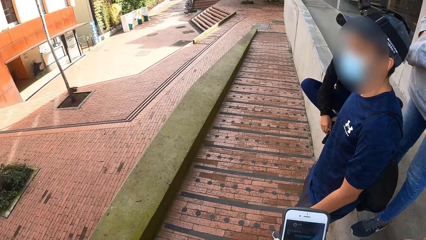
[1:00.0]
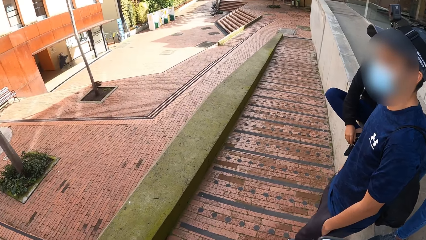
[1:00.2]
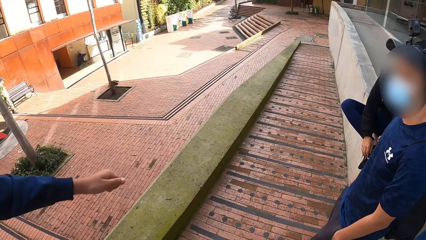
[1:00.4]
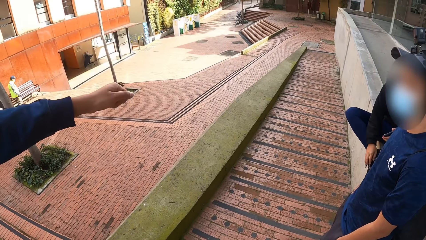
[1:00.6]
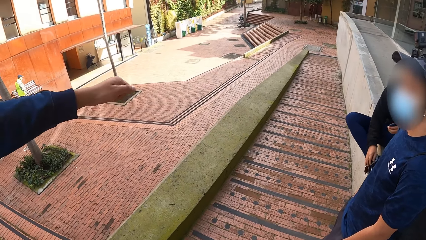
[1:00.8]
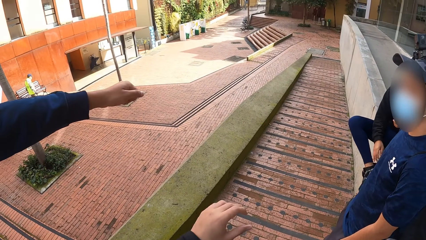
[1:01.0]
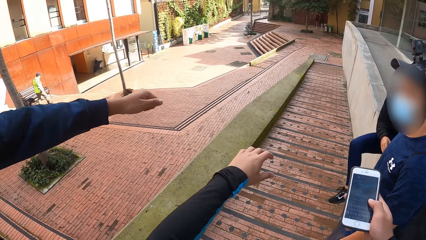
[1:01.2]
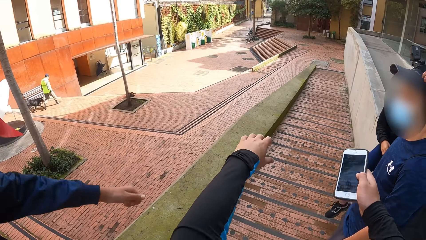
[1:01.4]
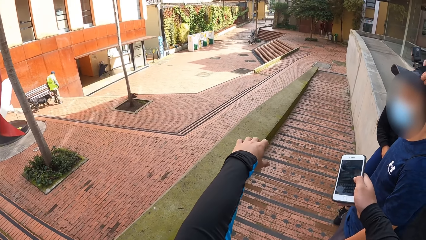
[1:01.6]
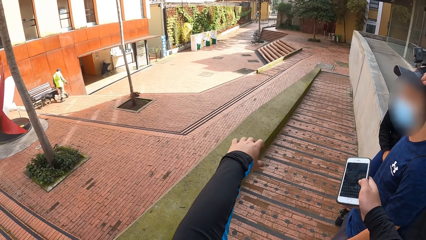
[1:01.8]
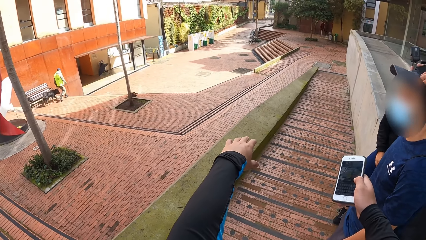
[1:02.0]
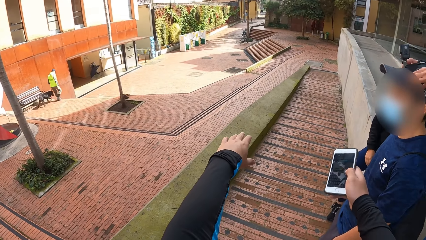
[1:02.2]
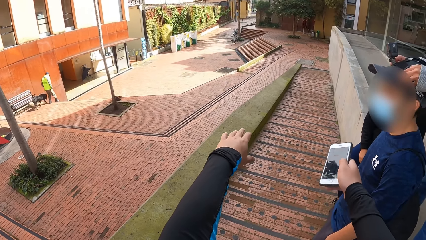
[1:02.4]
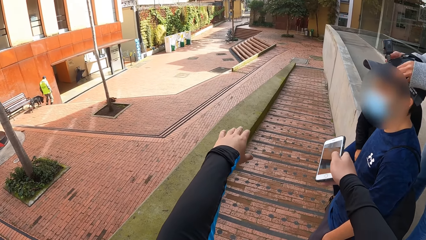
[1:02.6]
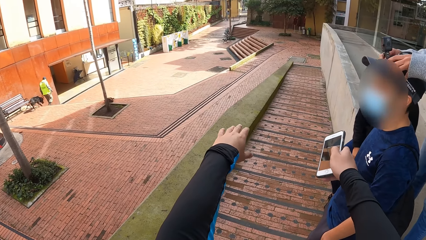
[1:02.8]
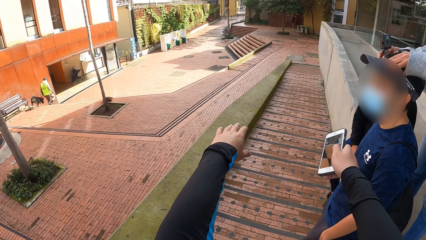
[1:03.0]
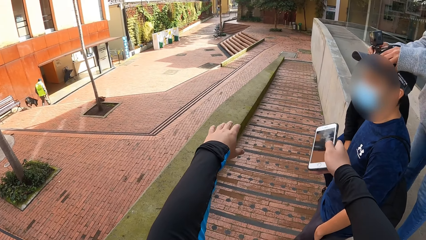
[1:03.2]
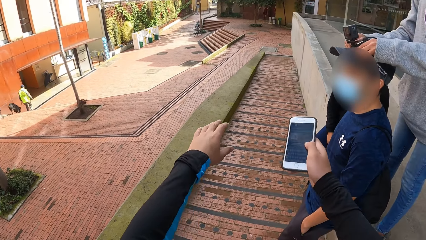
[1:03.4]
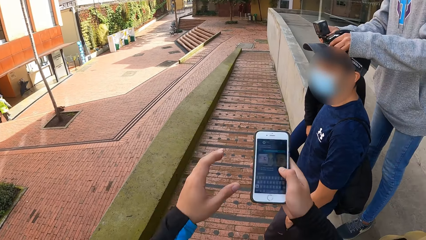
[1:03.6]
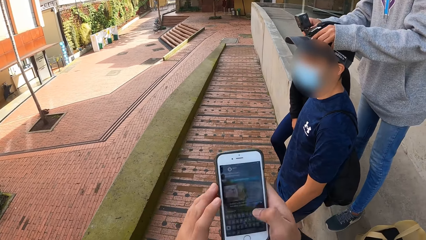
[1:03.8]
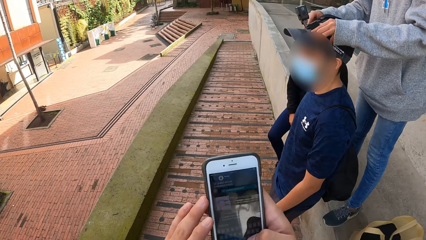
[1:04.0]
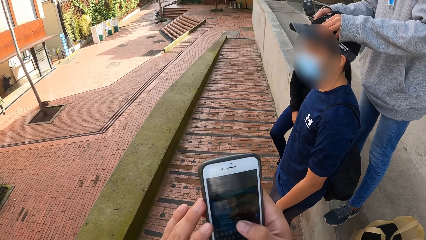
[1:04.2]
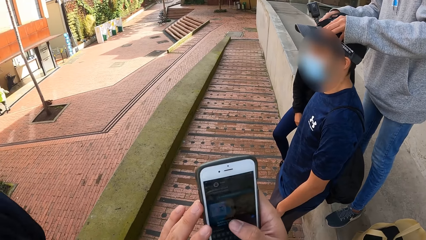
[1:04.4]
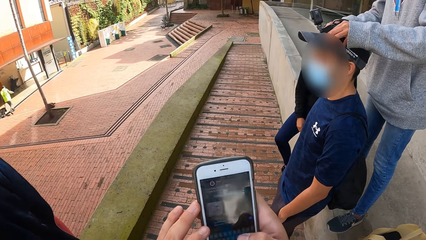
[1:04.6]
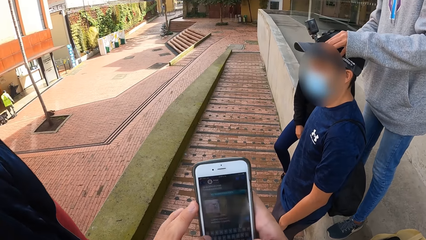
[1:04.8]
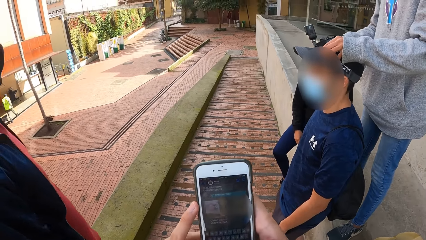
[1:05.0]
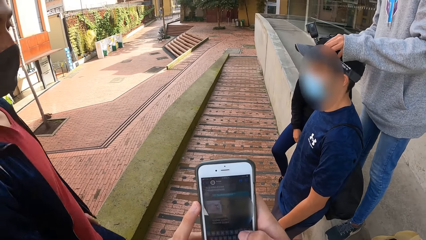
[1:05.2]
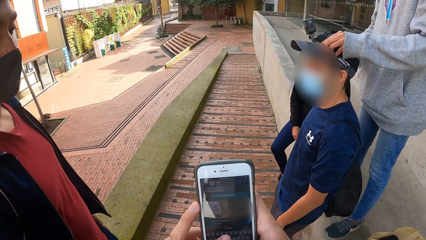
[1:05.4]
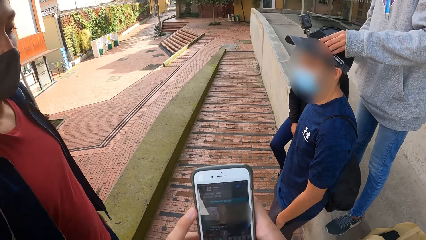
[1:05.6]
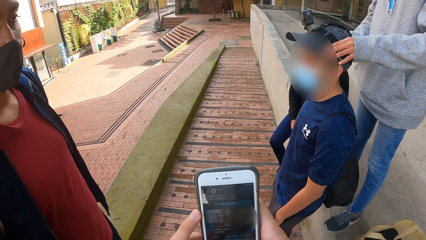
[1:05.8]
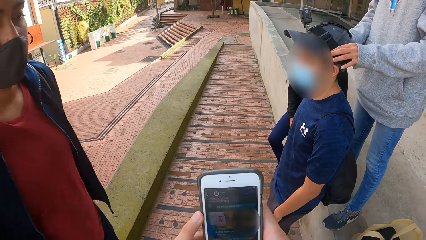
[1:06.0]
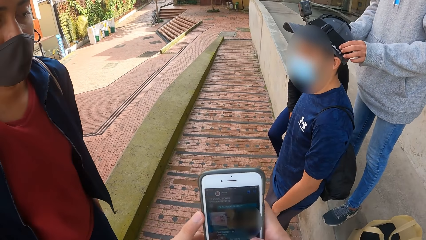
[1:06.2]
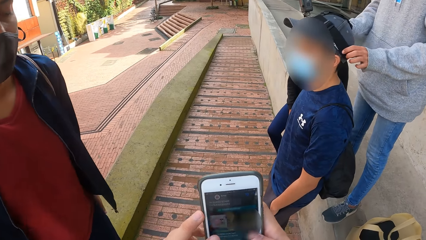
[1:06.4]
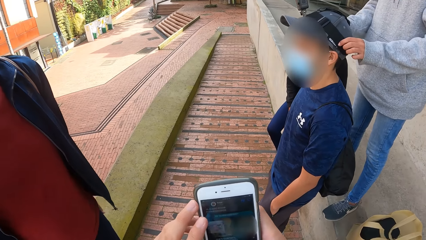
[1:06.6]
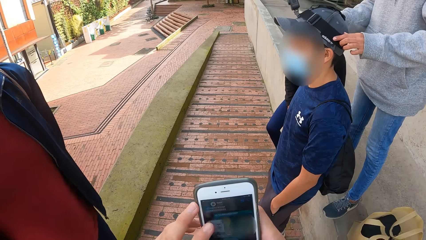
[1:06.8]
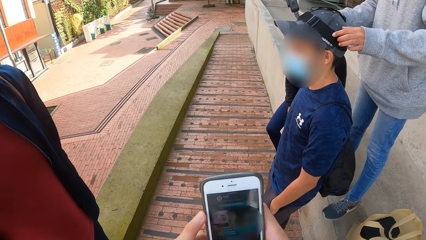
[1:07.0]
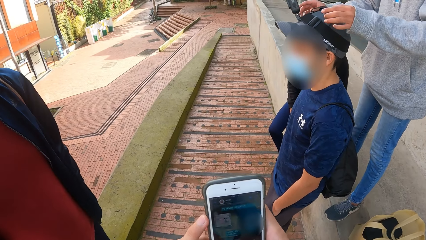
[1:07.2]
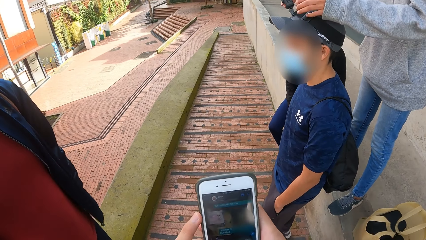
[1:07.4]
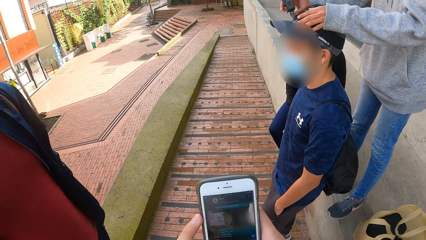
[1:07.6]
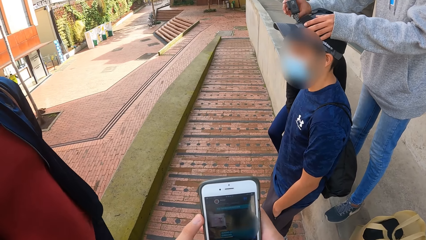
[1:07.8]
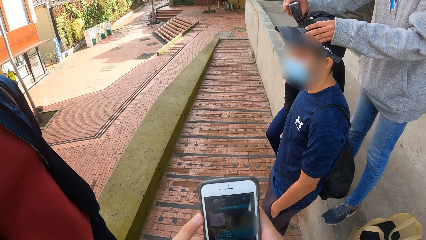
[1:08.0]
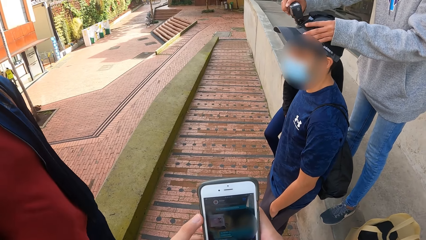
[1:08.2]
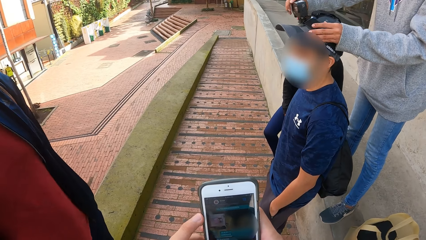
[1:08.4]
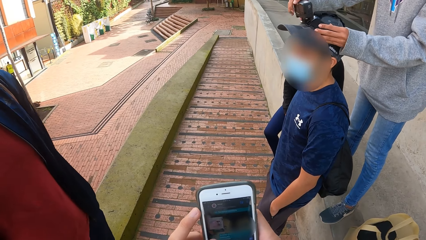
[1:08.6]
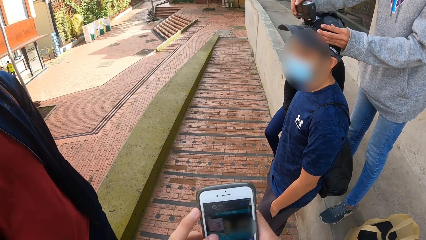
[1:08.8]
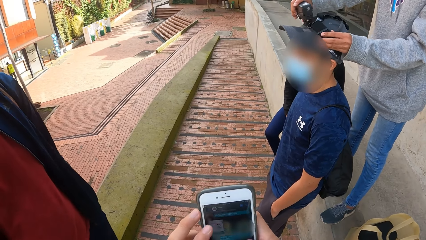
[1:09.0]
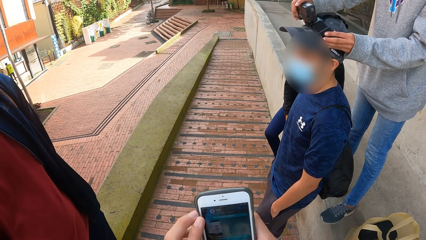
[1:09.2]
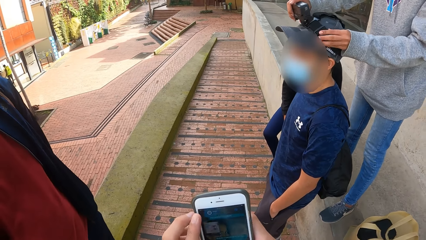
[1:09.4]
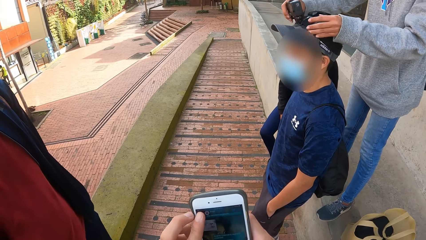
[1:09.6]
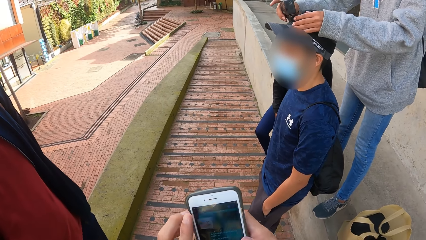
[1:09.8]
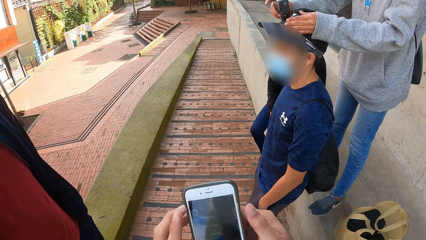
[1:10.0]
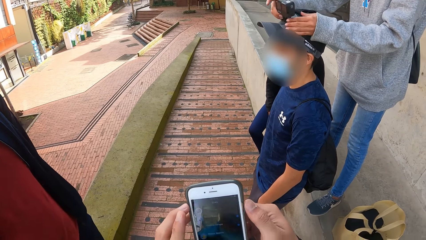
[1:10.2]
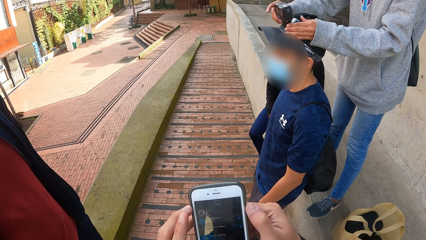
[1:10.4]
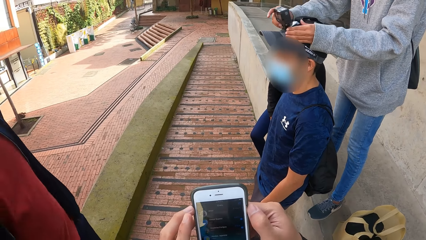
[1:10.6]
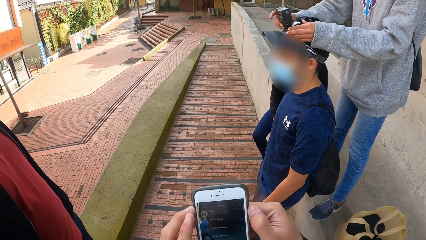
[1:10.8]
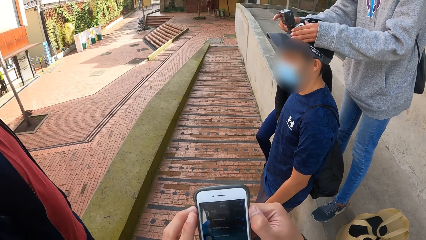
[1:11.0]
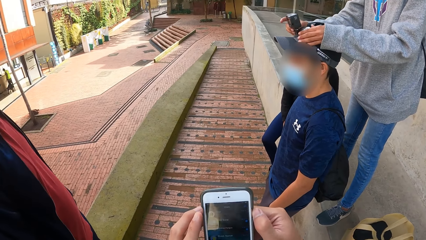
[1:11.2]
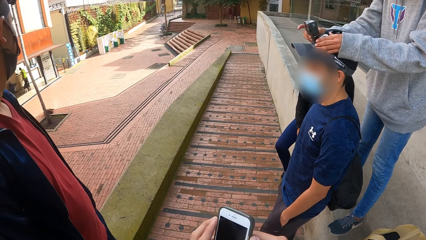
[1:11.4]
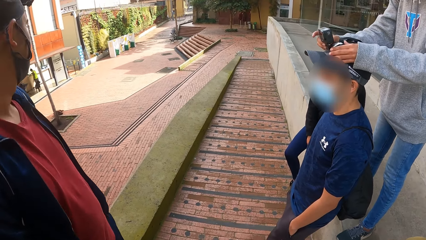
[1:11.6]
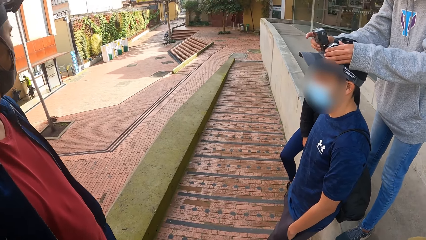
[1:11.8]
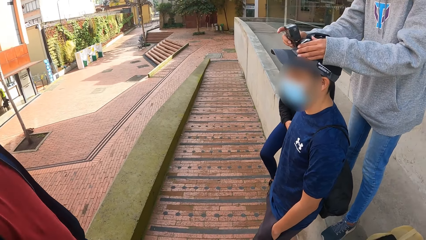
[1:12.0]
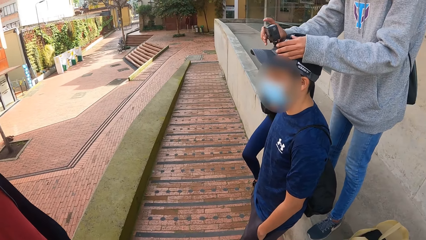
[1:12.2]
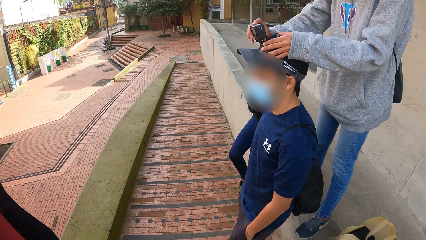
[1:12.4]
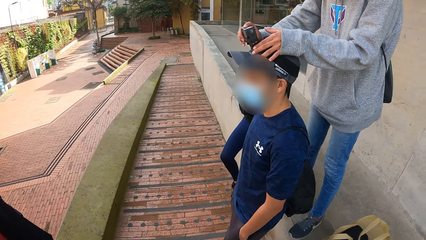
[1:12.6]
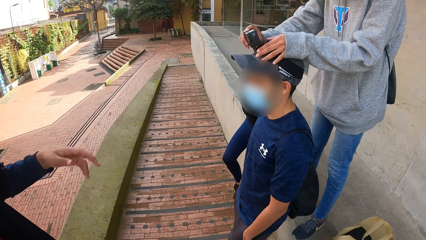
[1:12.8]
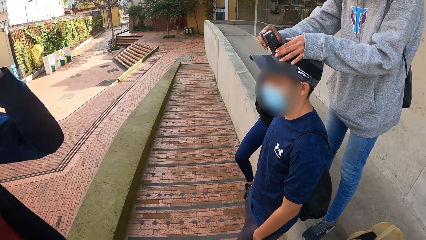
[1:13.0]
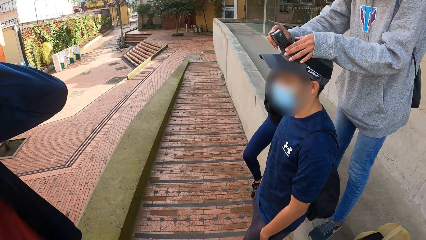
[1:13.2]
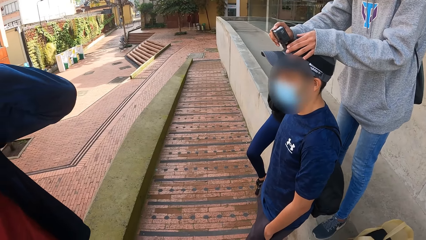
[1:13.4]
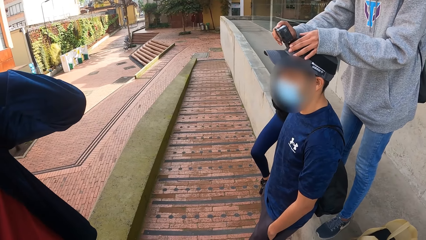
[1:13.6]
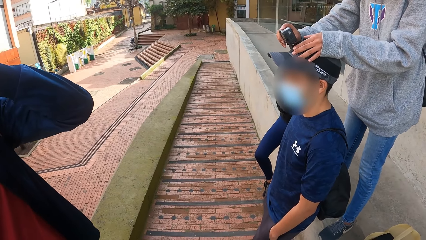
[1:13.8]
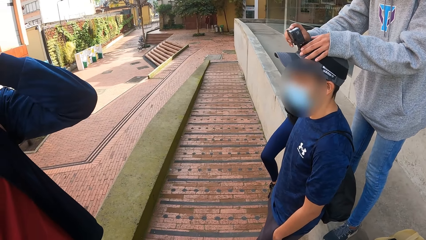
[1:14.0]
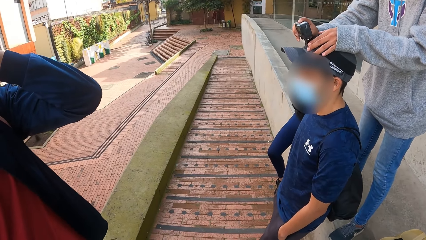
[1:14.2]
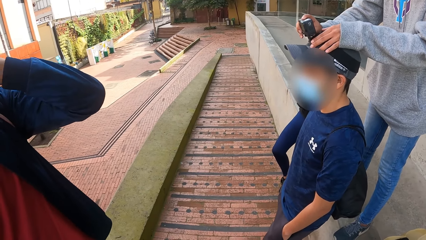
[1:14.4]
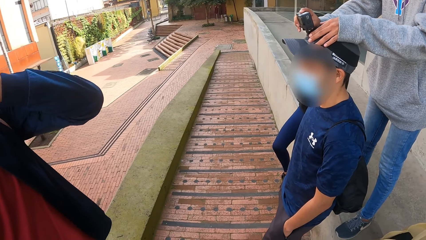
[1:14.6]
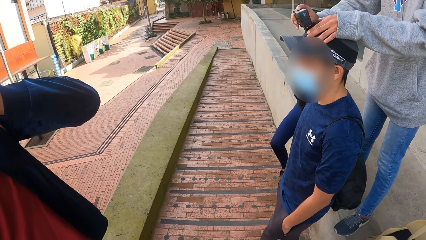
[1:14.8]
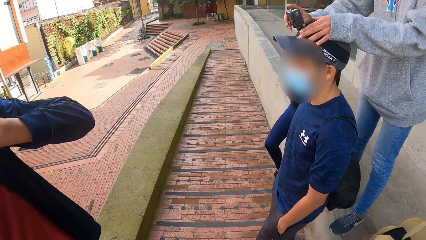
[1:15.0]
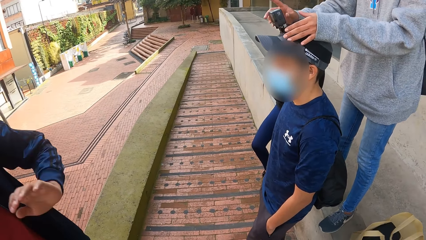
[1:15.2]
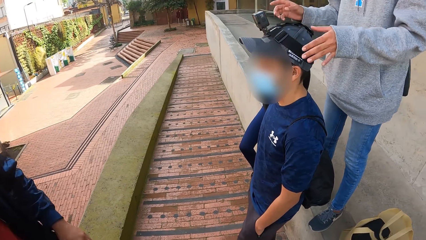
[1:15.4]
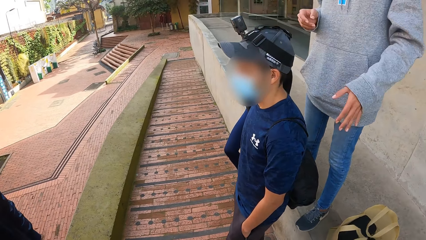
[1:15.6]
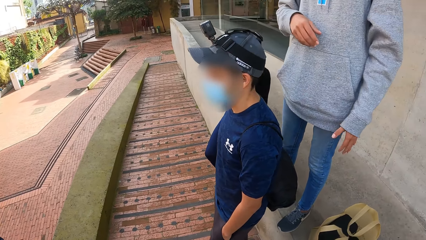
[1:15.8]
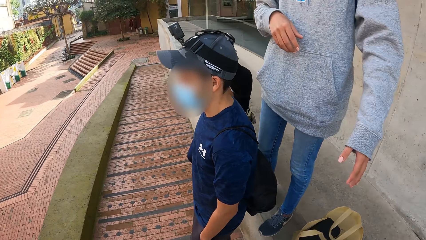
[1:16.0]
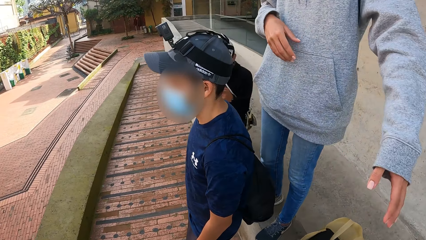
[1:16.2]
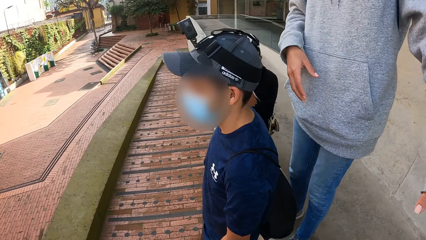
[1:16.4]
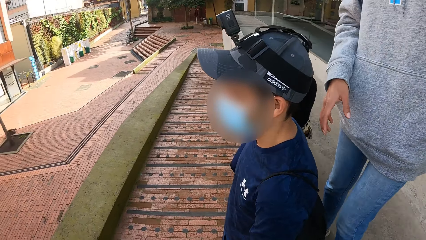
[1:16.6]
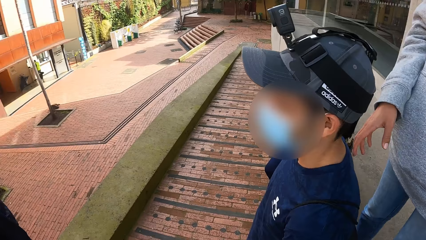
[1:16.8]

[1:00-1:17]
A person stretches the hand. The camera wearer interacts with the third man, the first man, the second man and the woman. They stretch the hands. The woman adjusts the camera on the first man's head with both hands. The camera wearer operates the phone with both hands.
